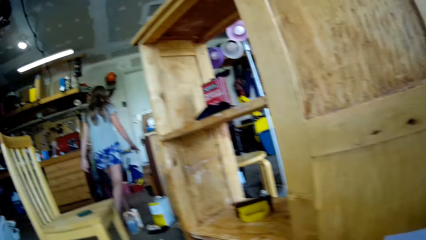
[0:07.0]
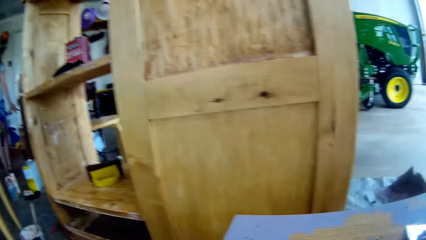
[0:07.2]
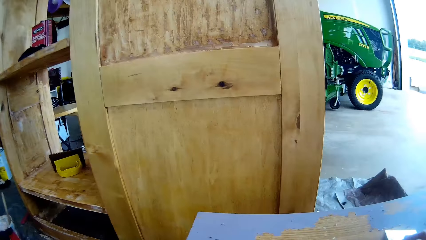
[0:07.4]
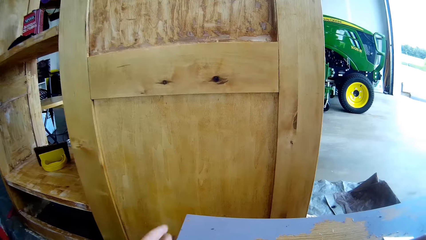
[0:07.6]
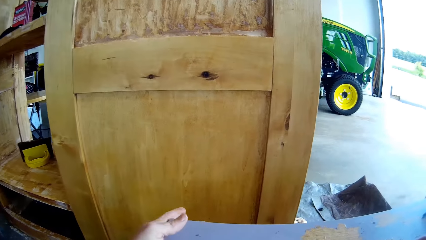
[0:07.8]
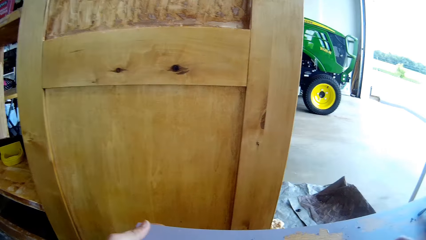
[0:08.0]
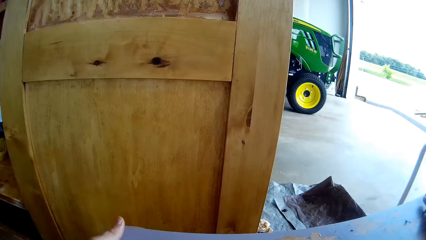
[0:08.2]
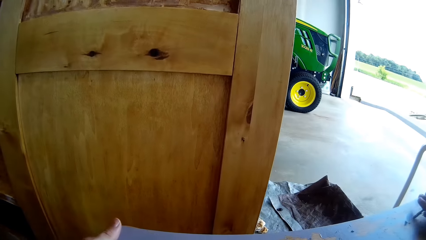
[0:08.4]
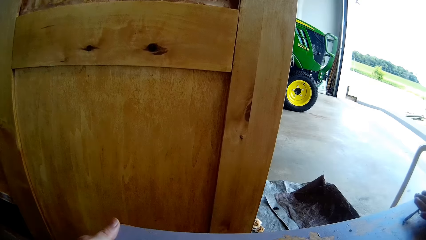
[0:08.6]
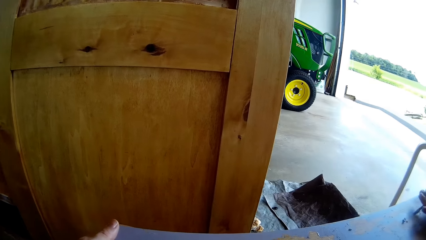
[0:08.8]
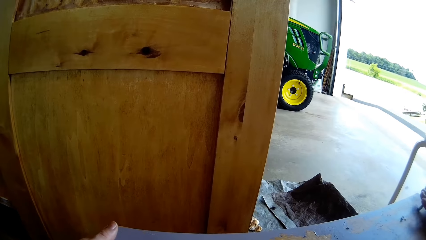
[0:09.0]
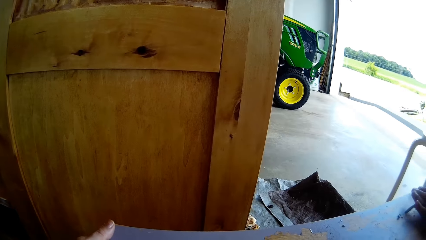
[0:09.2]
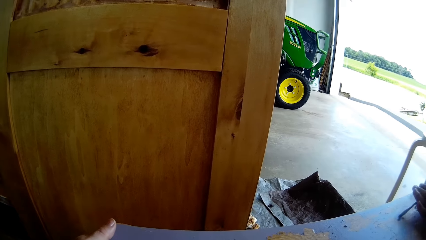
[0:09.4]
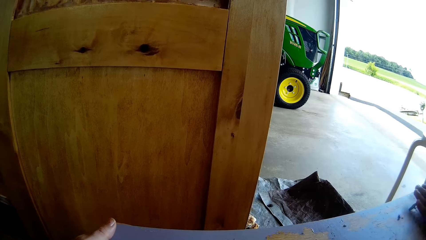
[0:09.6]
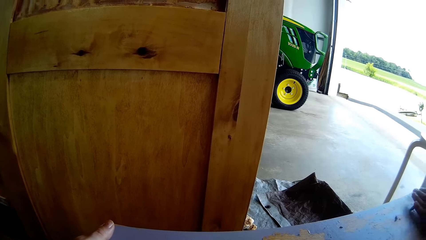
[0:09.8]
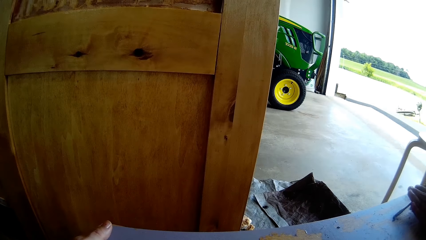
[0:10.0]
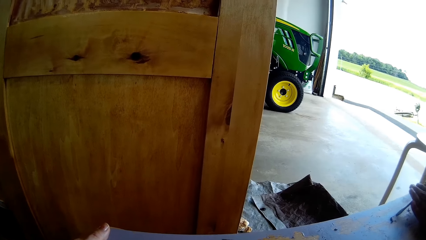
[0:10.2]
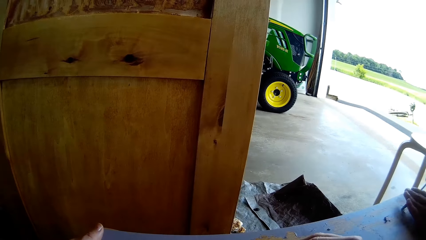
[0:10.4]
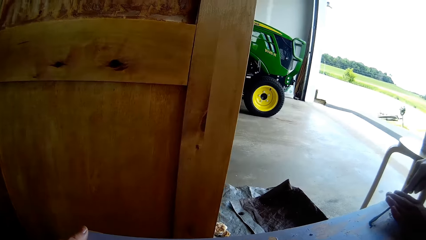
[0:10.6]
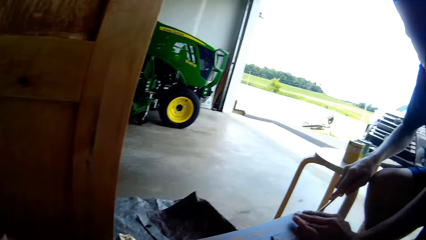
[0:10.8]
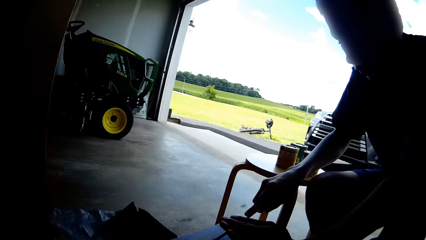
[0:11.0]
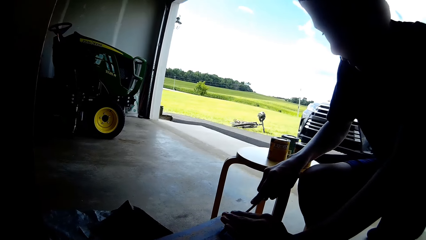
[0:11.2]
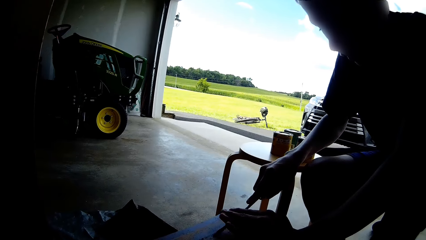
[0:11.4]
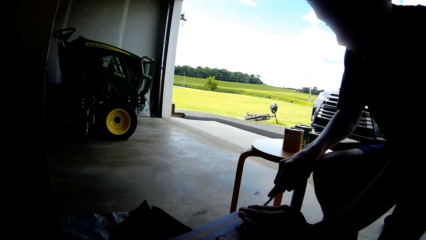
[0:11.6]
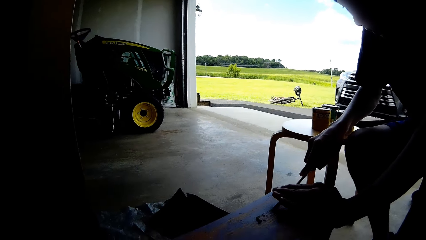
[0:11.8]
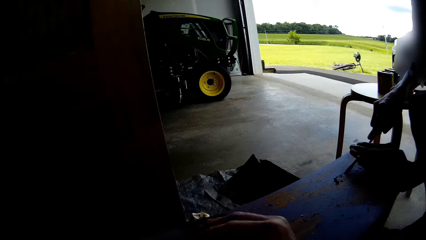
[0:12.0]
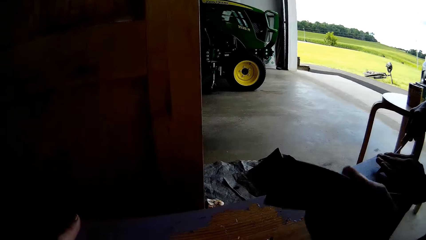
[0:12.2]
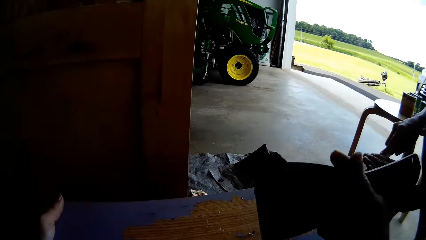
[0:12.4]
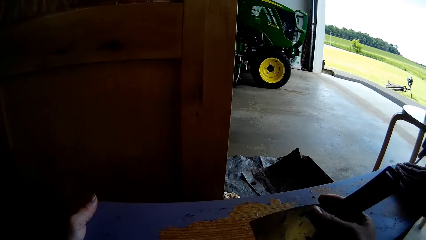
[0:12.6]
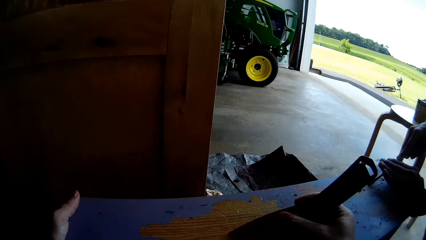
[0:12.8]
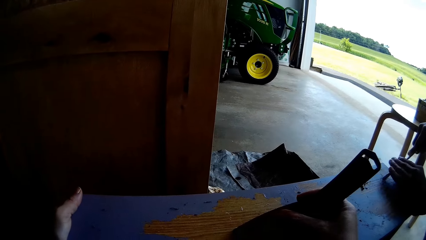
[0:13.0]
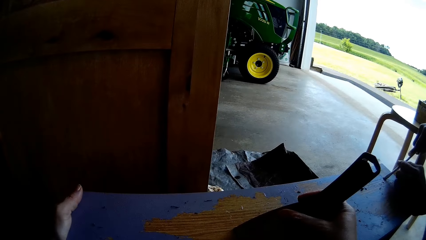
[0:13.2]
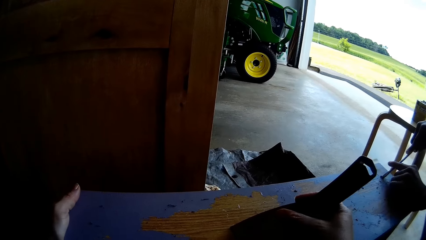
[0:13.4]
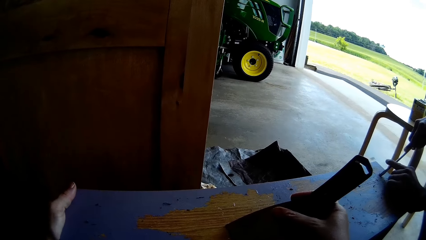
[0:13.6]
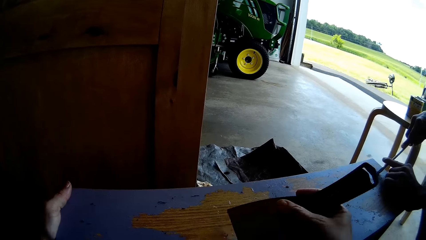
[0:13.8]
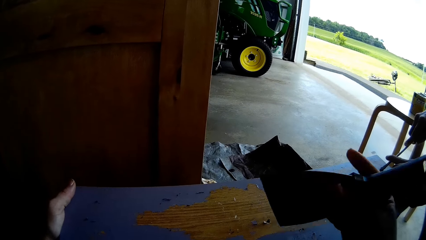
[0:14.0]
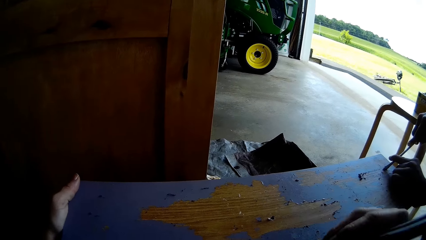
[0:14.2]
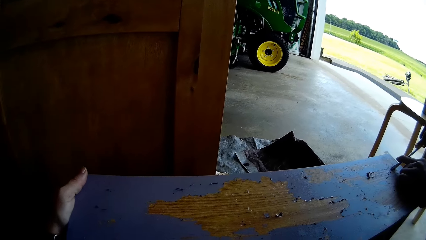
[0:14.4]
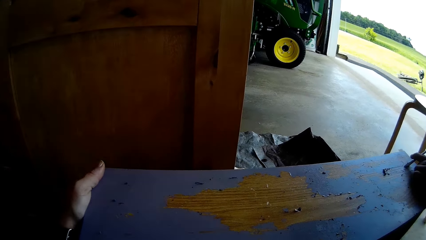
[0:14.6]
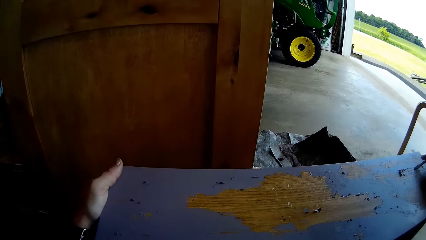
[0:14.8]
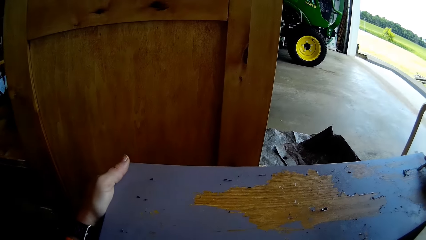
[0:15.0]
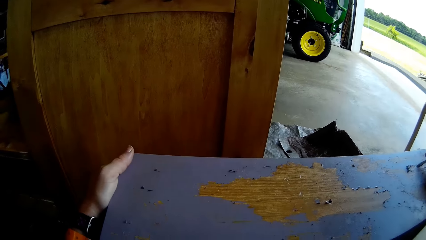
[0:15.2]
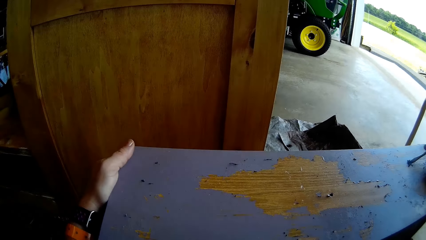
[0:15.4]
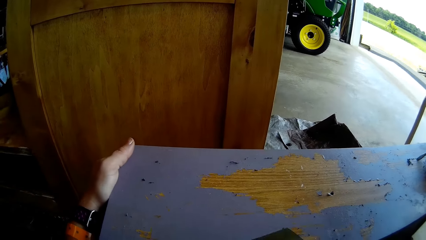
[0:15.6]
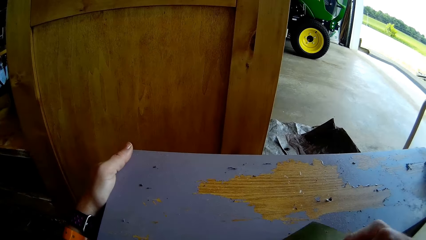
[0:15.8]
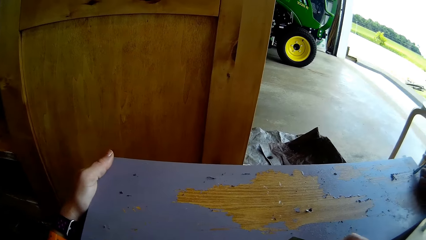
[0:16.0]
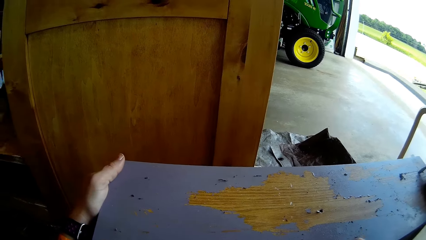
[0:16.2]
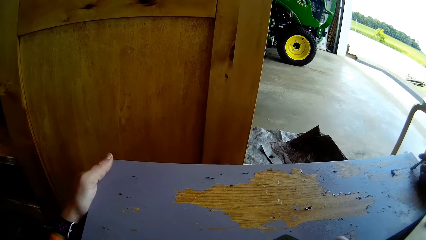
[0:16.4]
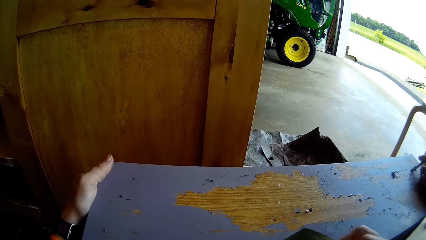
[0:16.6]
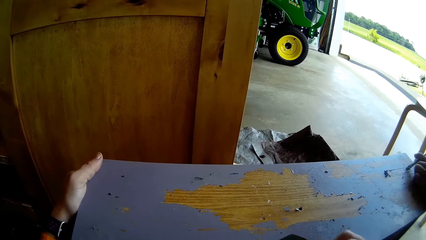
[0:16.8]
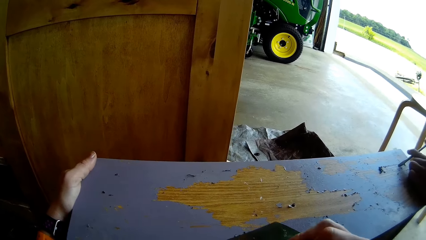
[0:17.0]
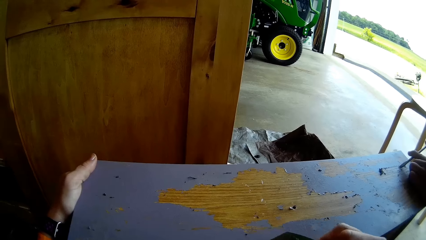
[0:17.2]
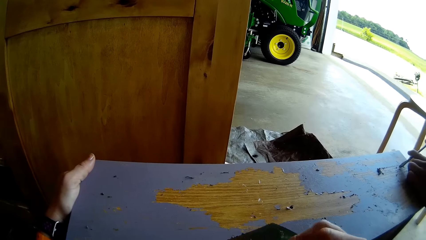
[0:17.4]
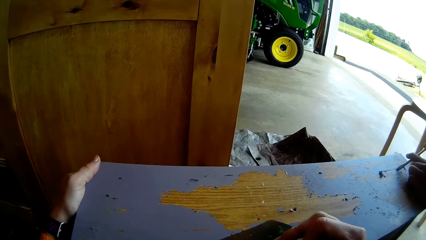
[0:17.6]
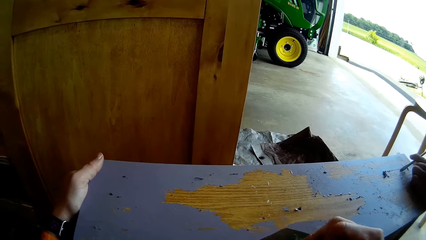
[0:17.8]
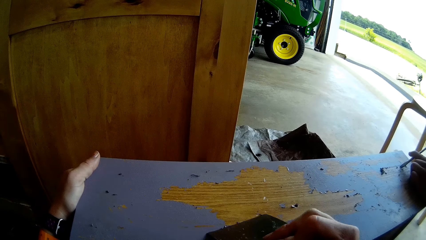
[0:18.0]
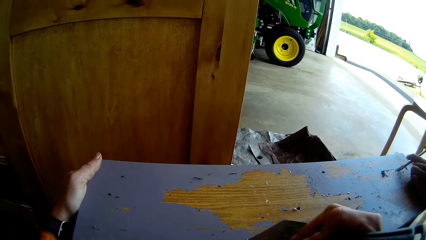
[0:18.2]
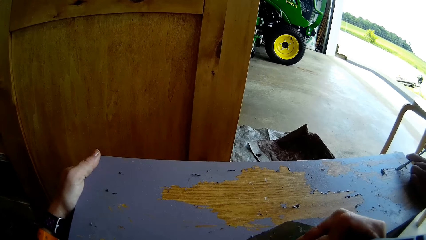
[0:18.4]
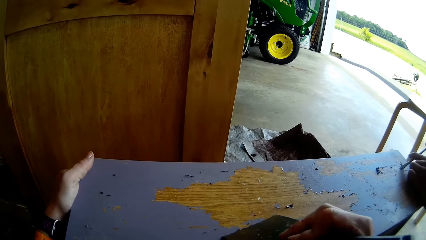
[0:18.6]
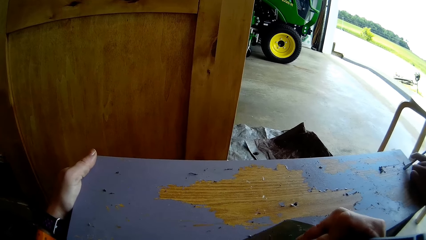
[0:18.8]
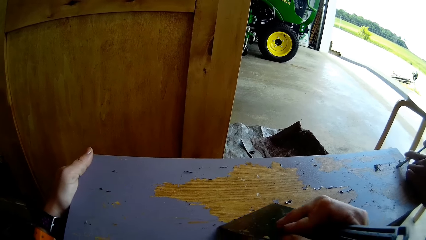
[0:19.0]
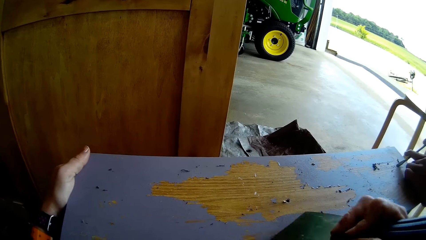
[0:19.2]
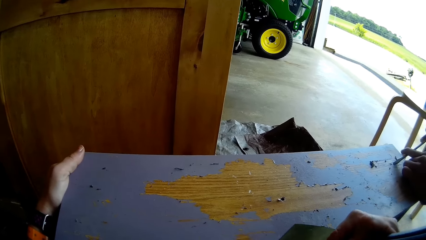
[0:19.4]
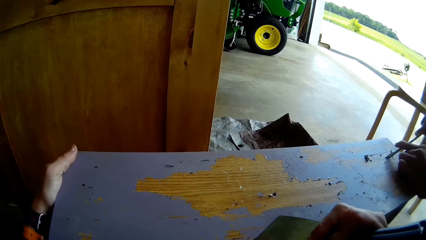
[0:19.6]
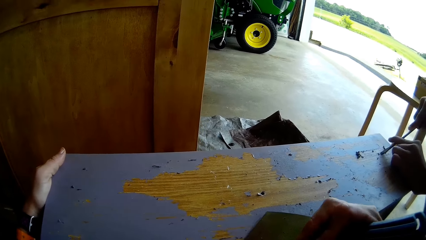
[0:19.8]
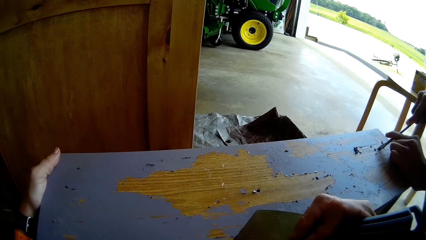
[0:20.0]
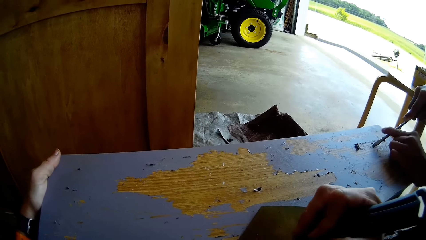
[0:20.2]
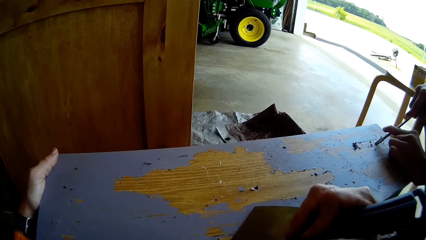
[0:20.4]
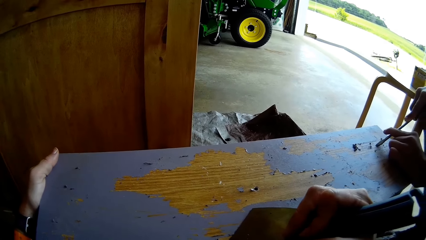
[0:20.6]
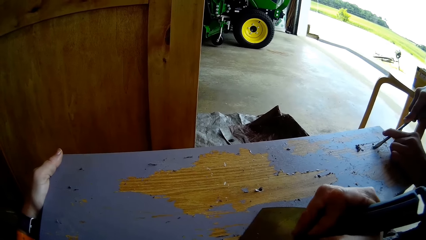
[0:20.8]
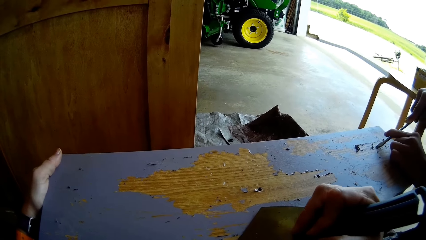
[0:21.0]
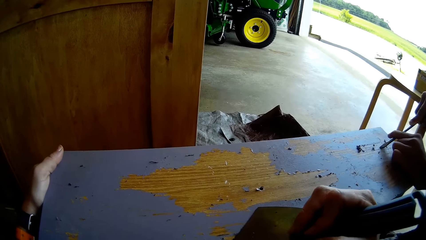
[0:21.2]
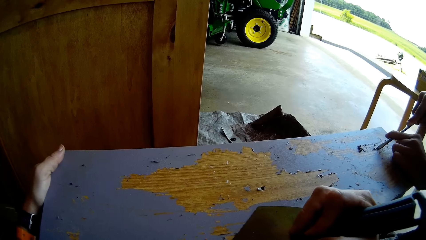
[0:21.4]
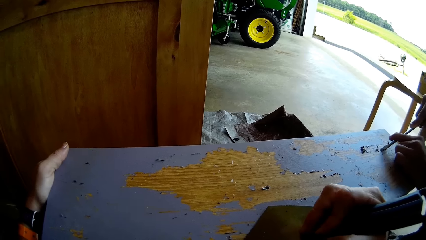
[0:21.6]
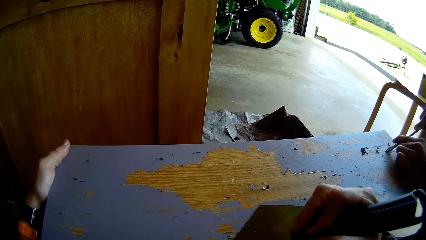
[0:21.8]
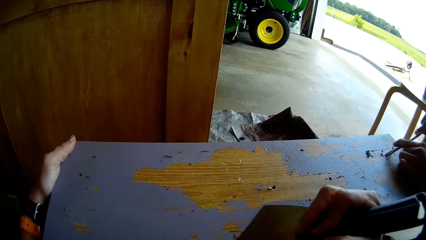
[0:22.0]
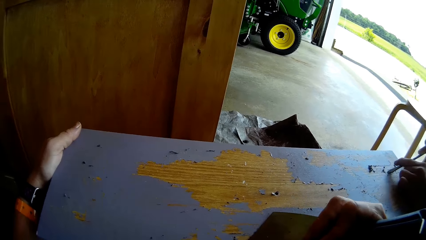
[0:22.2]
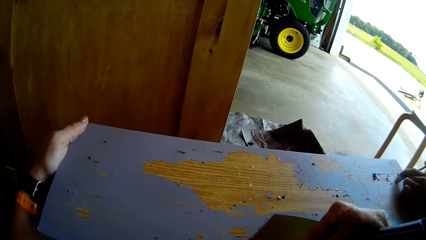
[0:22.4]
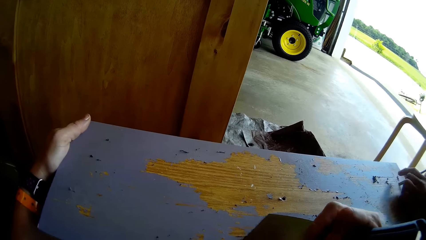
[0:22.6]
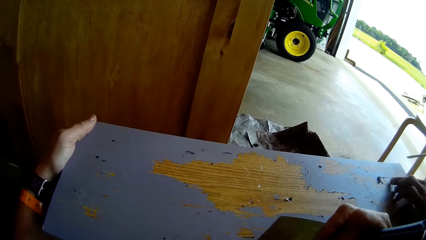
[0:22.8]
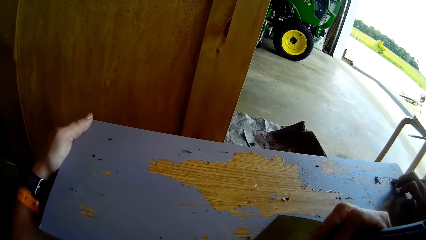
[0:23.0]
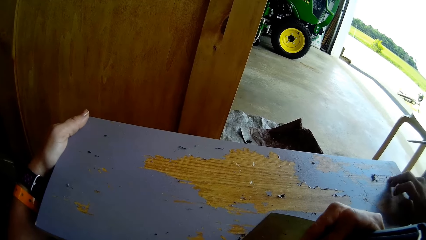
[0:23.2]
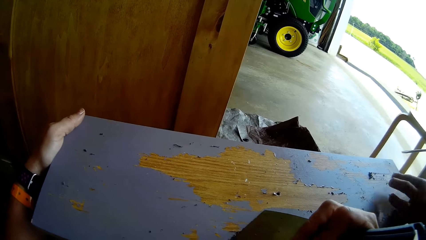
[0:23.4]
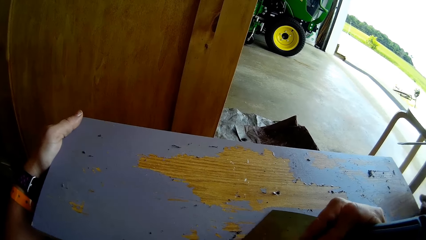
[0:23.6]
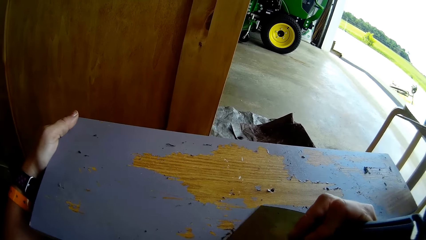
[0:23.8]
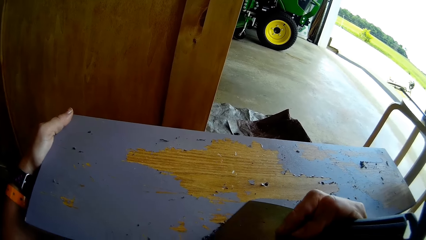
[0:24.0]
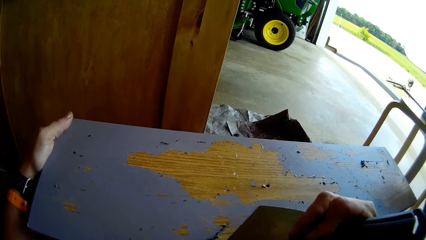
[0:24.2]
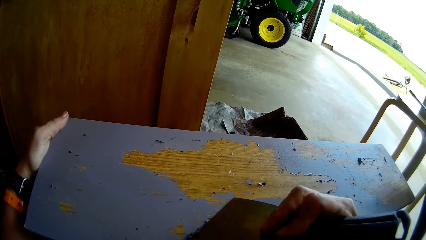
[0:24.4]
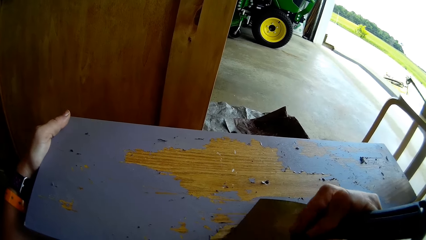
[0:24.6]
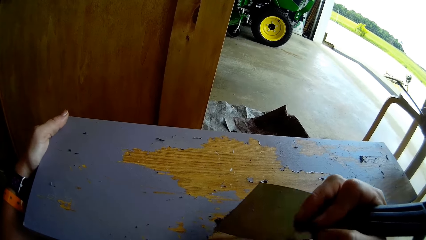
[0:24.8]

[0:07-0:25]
The camera wearer scrapes paint from the table with a putty knife. A man scrapes paint from the table with a screwdriver. The camera wearer converses with the man. A lady converses with the camera wearer. The camera wearer scrapes wood with the metal. They converse with the lady. They scrape paint from the table with the putty knife with the man's help. The man scrapes paint from the table with the screwdriver. The man lifts a knife from the table. The camera wearer scrapes paint from the table with the putty knife.
